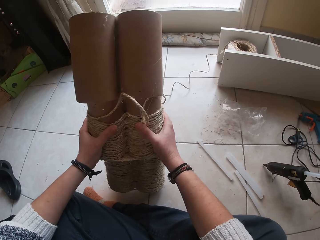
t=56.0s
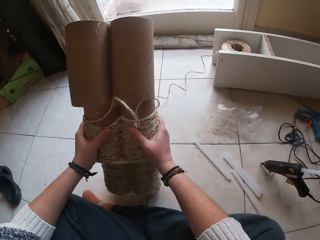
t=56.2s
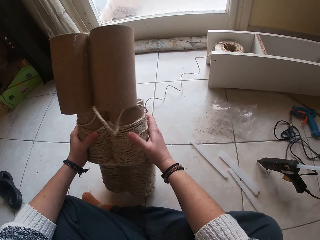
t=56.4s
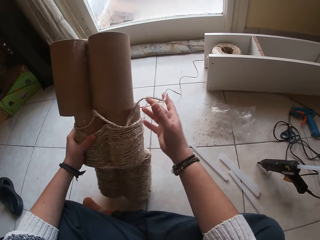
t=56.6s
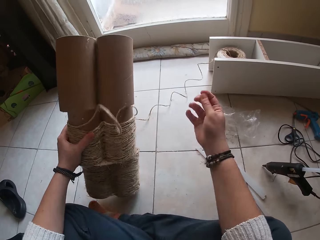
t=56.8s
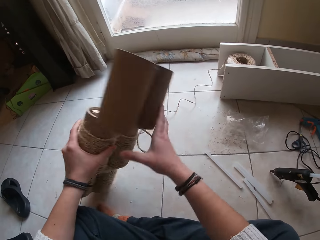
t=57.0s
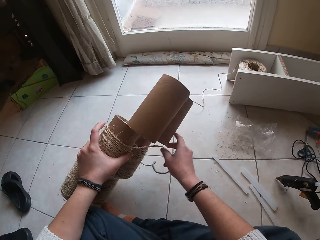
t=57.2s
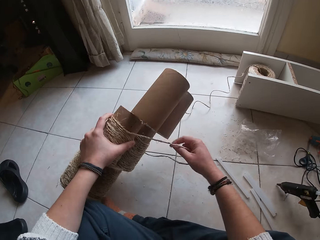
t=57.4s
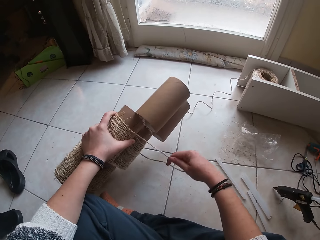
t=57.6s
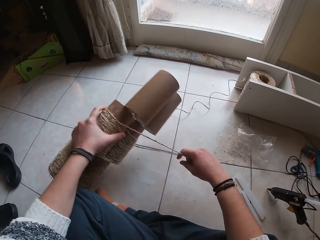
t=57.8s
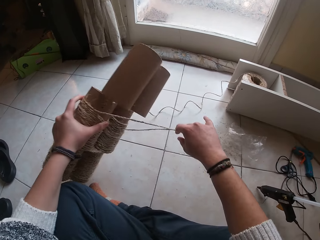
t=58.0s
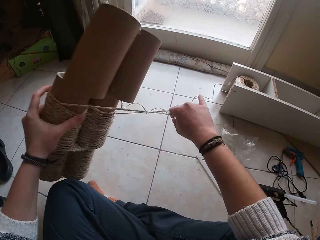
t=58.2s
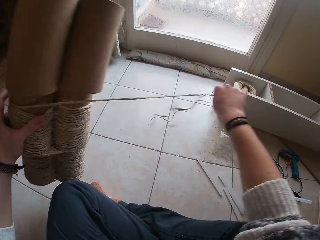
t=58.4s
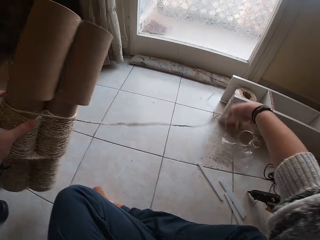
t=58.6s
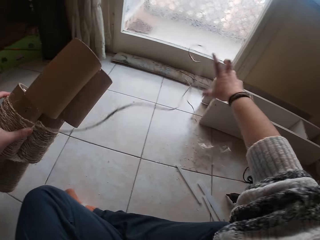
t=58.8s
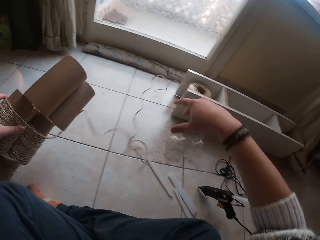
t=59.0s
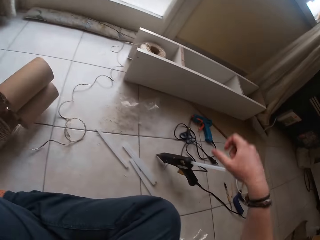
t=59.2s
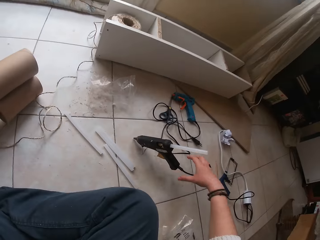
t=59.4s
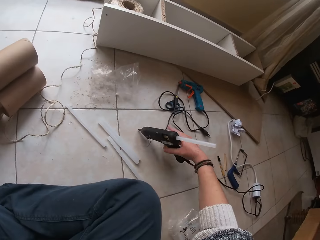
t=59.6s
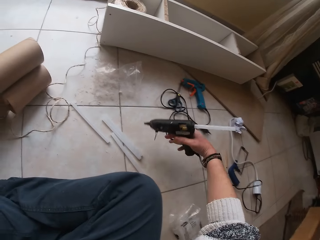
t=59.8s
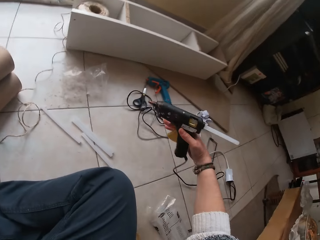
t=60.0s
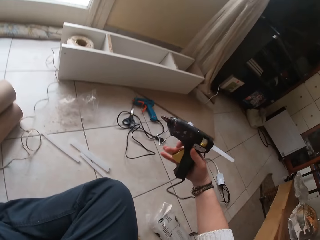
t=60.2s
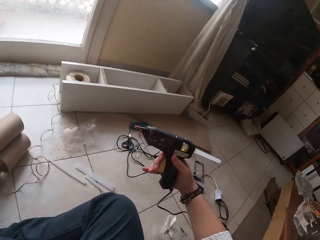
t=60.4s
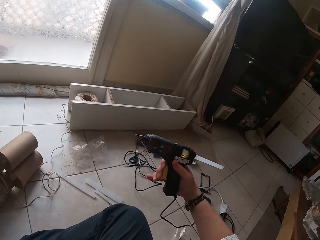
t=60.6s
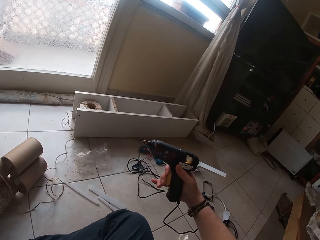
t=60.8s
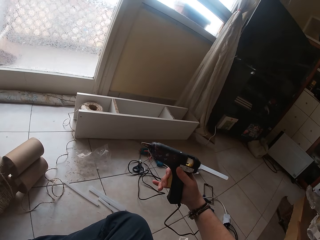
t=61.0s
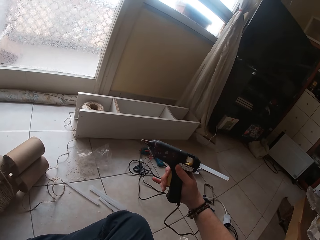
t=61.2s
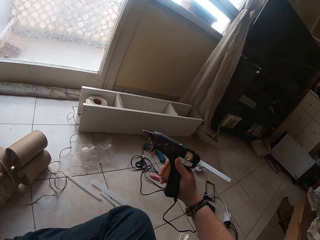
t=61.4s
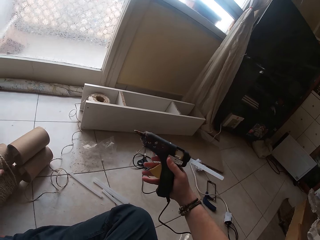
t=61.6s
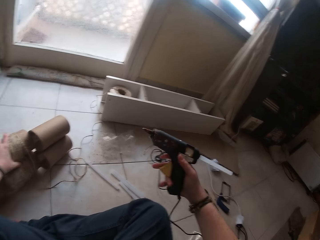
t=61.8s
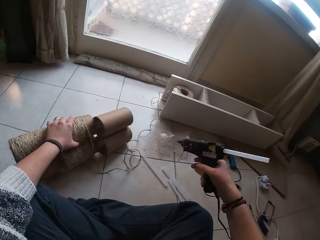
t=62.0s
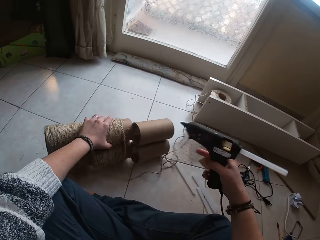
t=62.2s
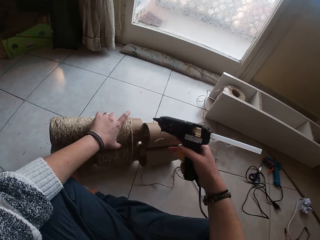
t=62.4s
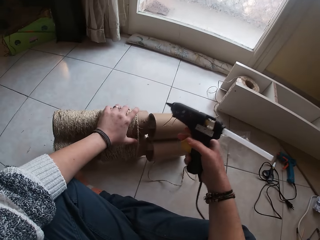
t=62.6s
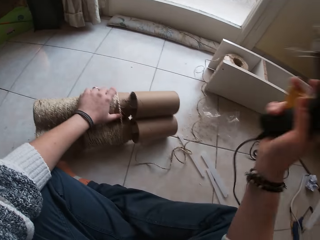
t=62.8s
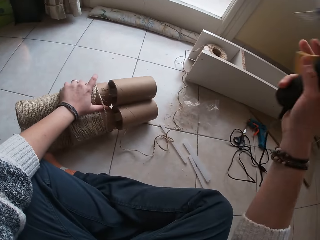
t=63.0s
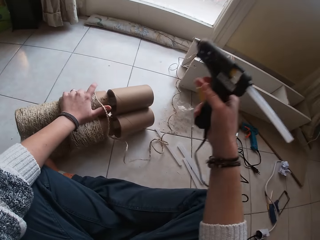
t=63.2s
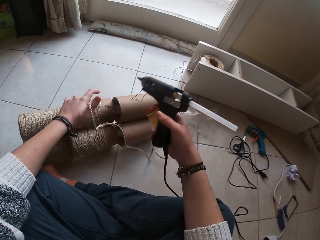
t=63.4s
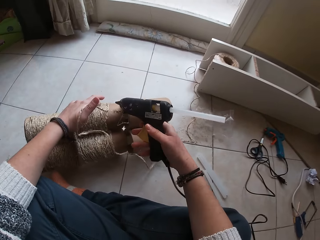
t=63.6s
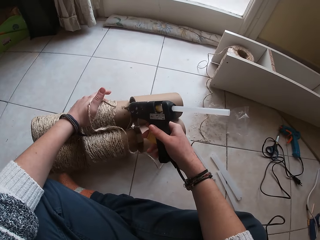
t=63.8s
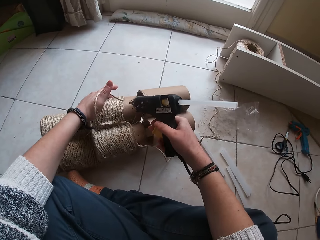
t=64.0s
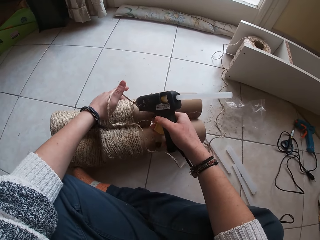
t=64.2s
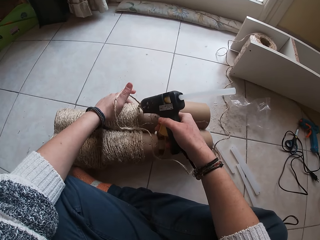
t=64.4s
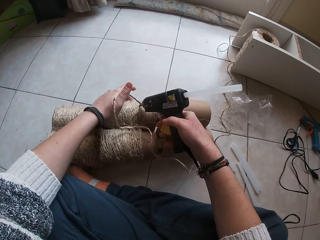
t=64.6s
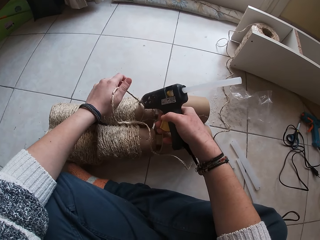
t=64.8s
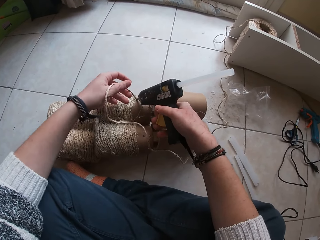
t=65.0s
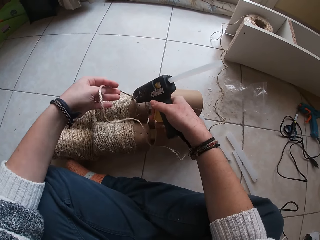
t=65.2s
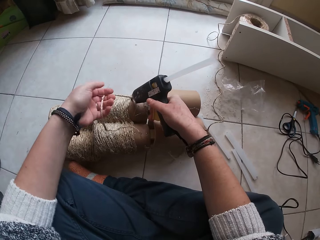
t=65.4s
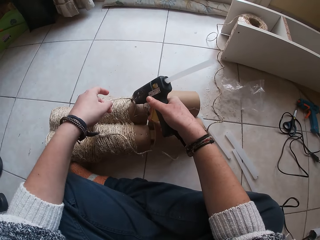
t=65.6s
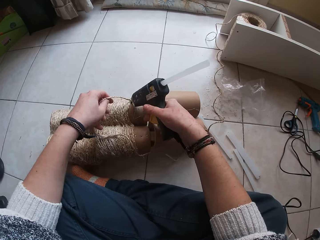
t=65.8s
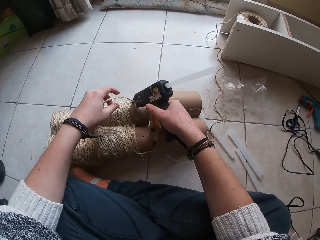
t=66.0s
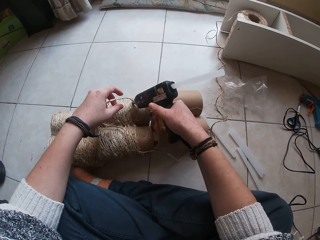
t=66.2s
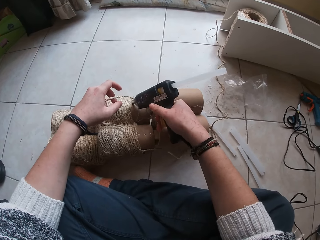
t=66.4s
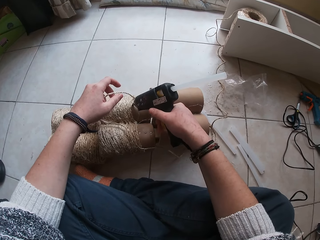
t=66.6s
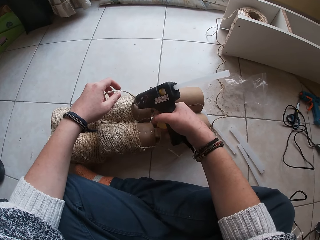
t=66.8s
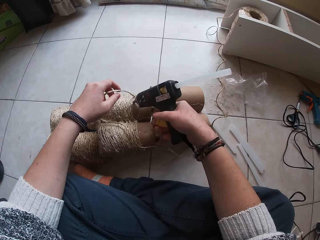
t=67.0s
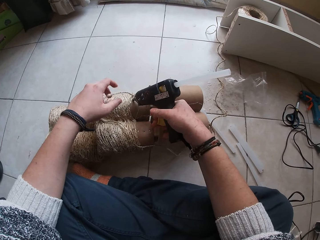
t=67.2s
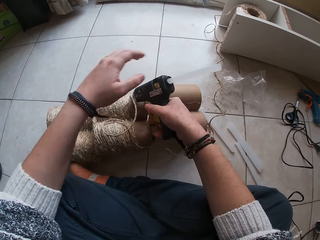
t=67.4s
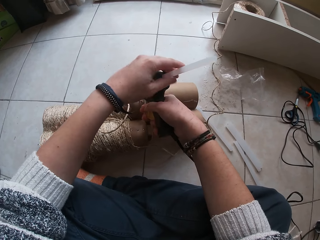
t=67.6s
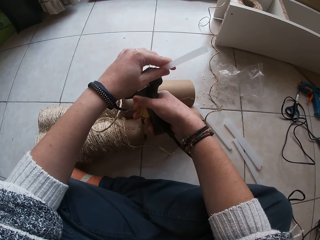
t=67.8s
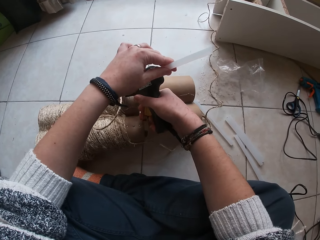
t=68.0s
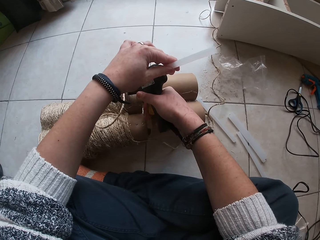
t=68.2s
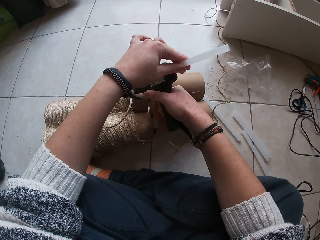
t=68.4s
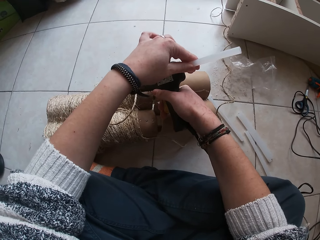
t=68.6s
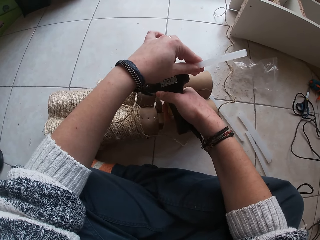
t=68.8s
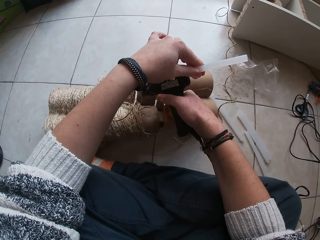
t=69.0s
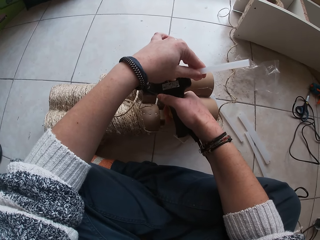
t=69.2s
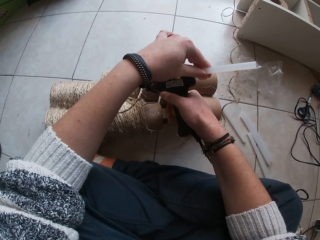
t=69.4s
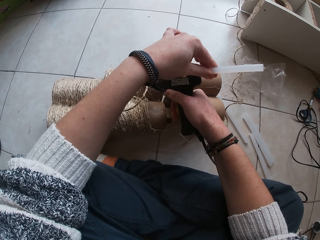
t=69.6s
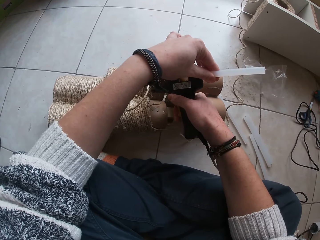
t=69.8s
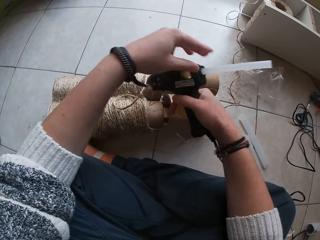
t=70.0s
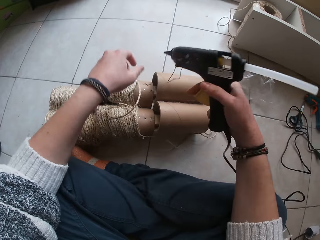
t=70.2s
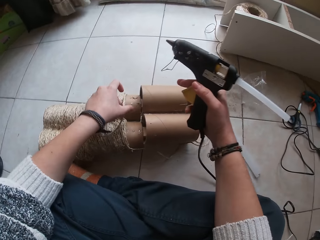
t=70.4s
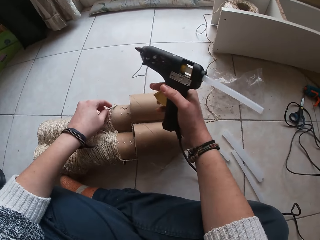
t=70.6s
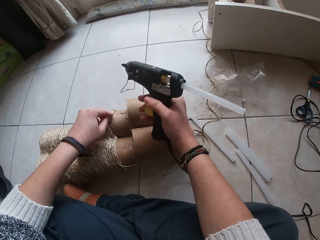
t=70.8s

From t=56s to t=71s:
The camera wearer stretches the twine on the cardboard tube with her right hand. She drops the cardboard tubes on the floor with her left hand. She picks up the wood gum gun or glue gun from the floor with her right hand. She presses the trigger button on the wood gum gun. She applies the wood gum gun on the cardboard tube with her right hand. She holds the glue gun on the roll of rope. She holds the straw underneath the wood gum with her left hand.

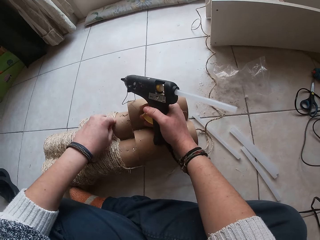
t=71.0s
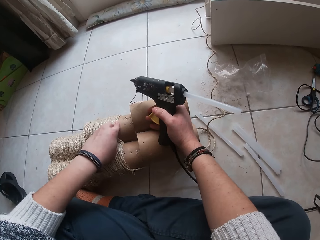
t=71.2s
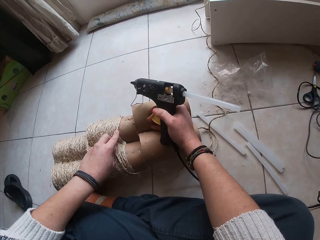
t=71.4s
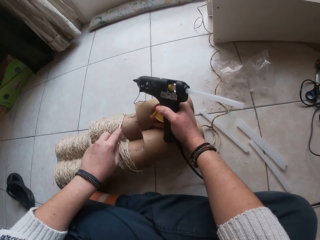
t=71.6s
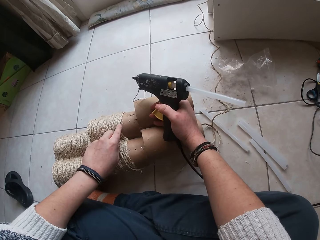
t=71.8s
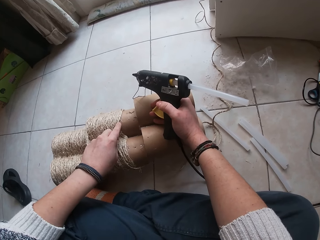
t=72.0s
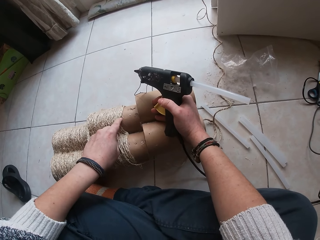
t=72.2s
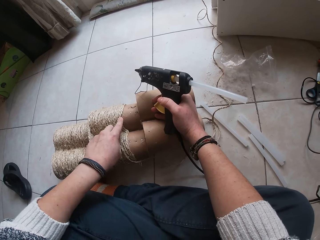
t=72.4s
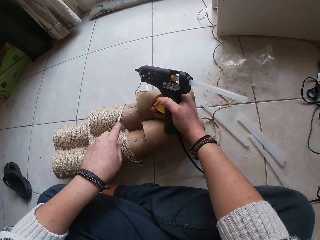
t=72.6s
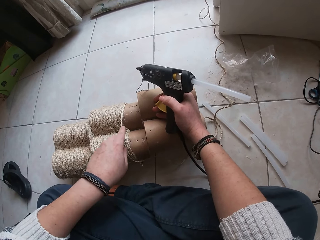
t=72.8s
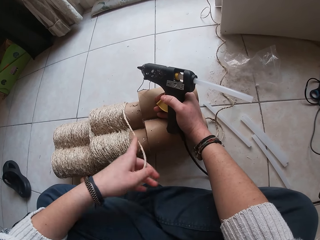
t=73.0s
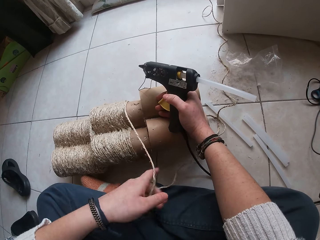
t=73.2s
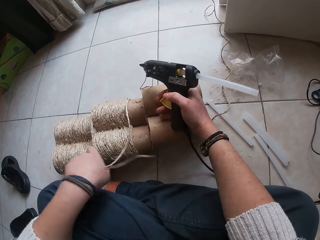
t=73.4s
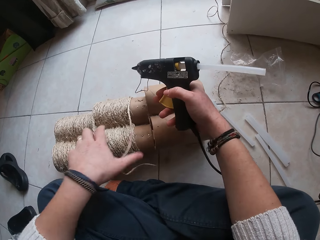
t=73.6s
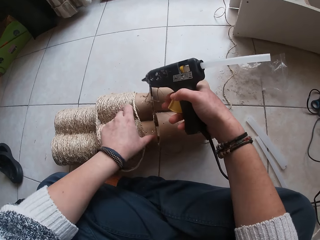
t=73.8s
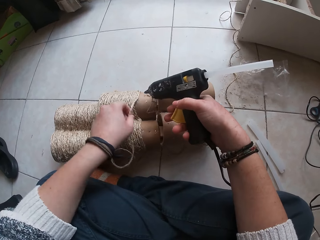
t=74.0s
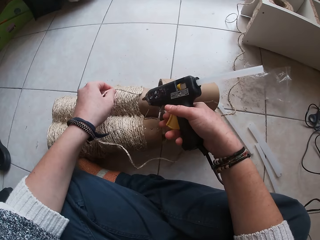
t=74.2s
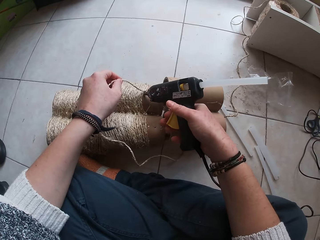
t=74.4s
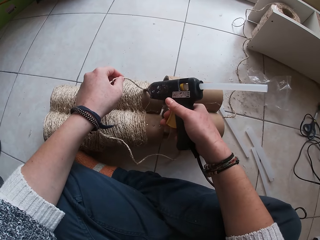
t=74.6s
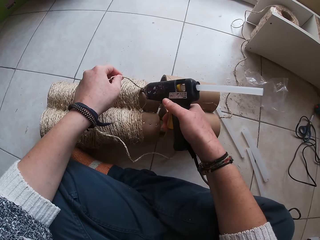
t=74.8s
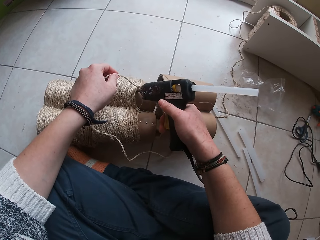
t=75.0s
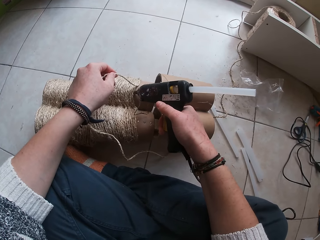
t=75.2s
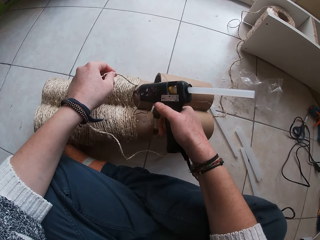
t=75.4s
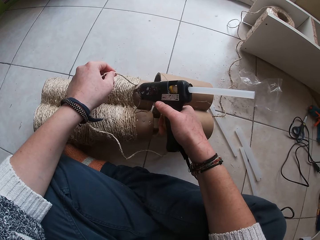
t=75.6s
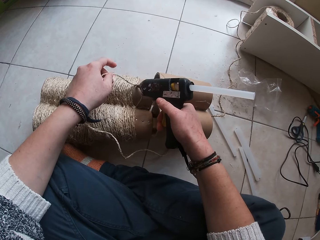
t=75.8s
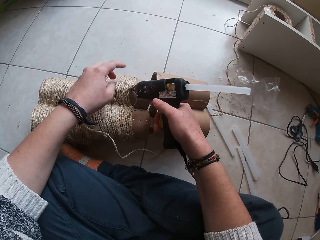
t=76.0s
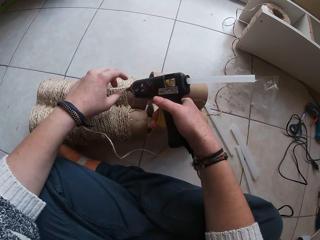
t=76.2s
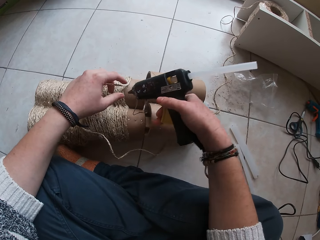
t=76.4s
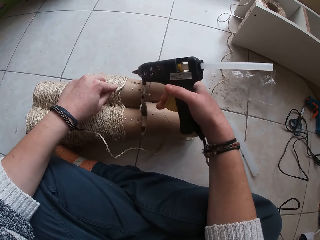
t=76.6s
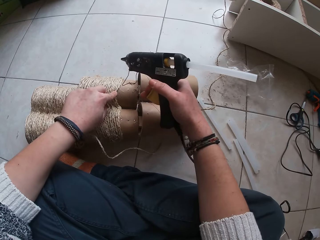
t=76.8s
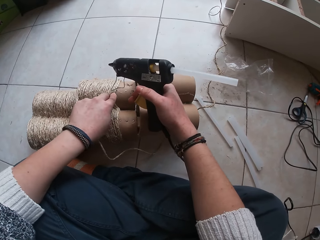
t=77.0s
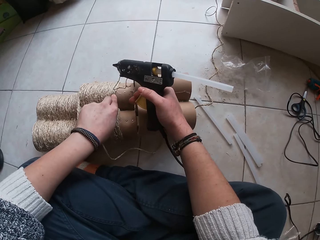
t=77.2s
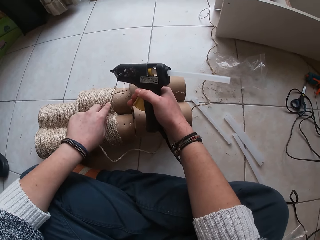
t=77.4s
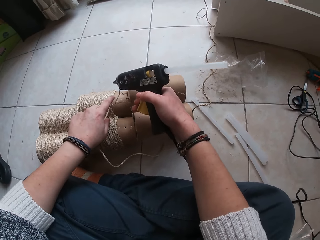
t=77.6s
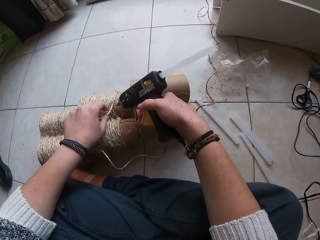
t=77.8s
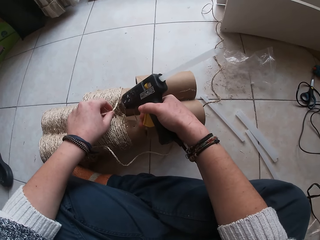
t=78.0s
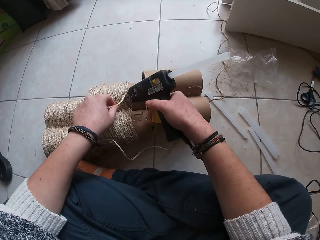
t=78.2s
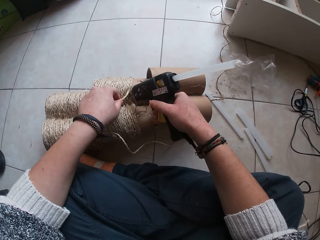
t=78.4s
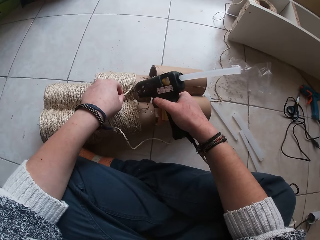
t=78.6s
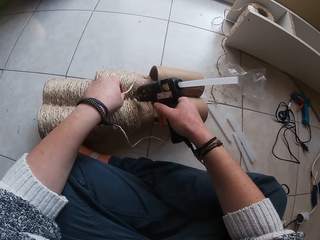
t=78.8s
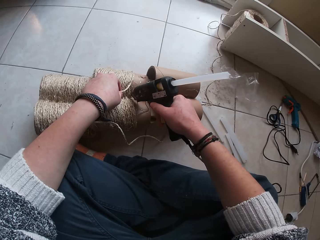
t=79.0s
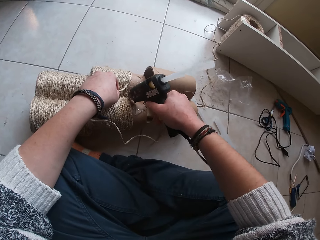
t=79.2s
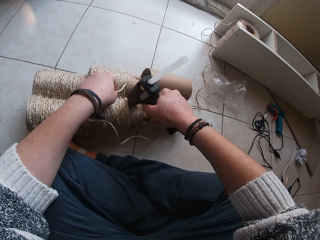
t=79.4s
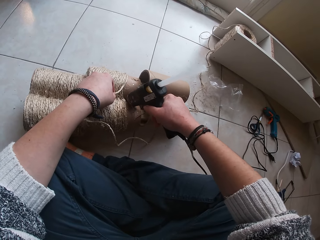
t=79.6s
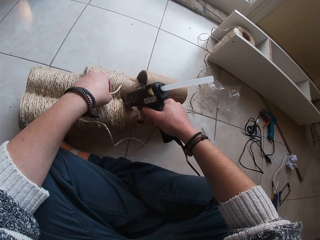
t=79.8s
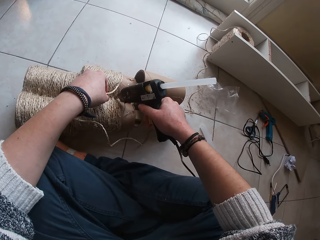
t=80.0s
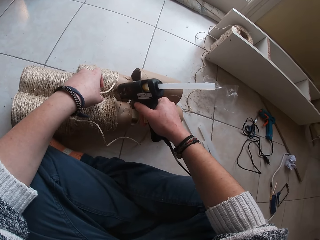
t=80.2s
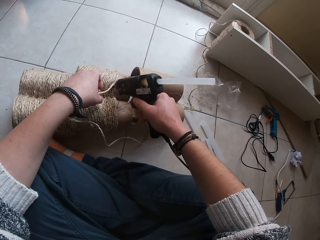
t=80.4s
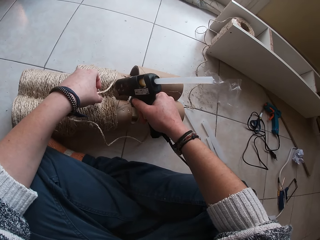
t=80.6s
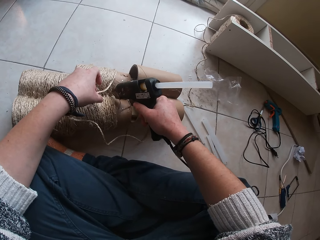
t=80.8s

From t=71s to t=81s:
The camera wearer places the twine rope over the wood gum gun on the cardboard tube with her left hand. She holds a rope with the left hand. She applies the wood gum gun on the cardboard tube with her right hand. She places the twine rope over the wood gum gun on the cardboard tube with her left hand. She applies glue on the roll of rope.
